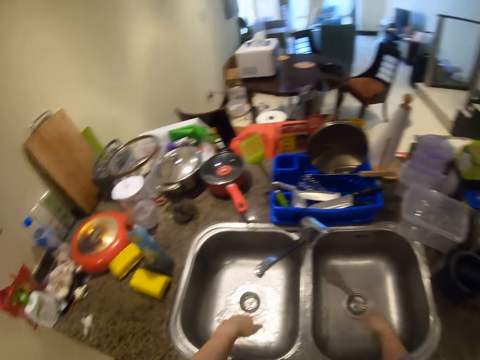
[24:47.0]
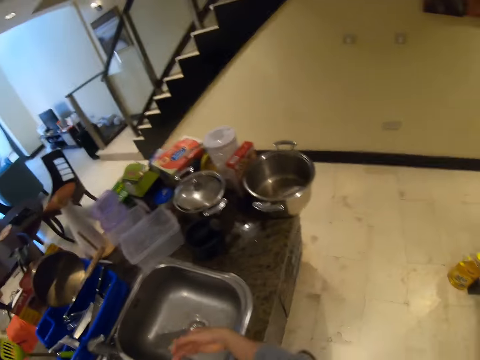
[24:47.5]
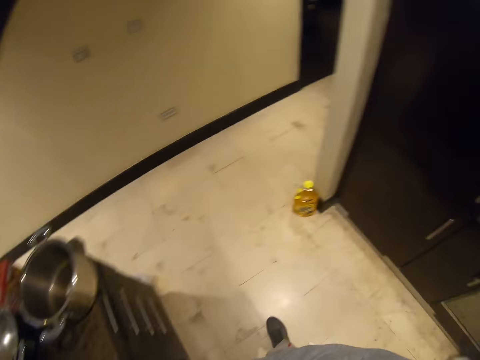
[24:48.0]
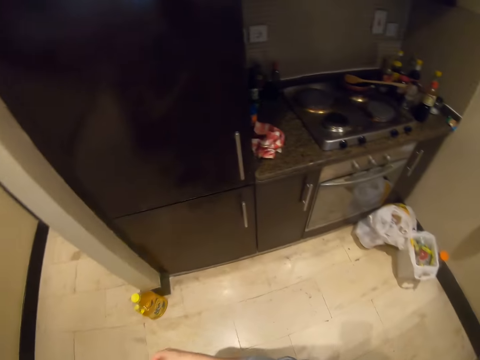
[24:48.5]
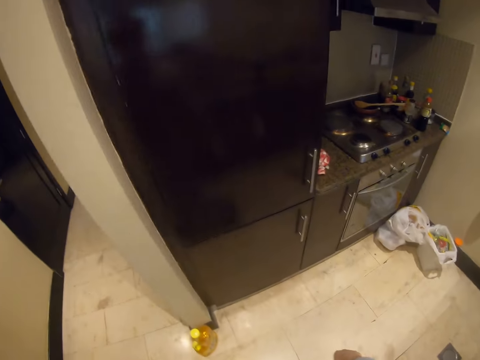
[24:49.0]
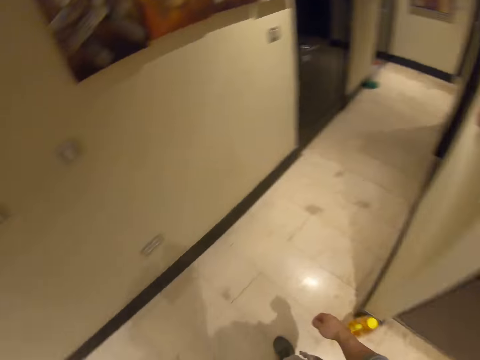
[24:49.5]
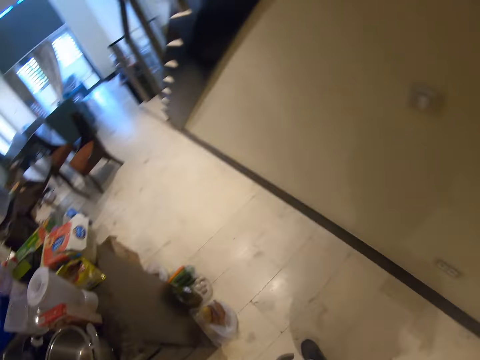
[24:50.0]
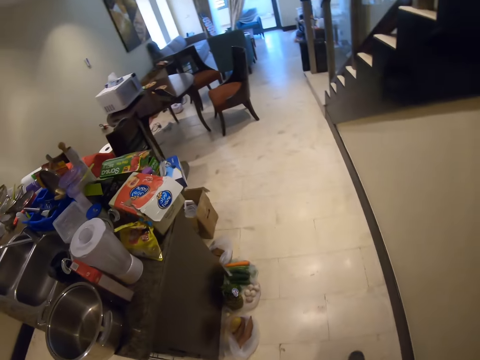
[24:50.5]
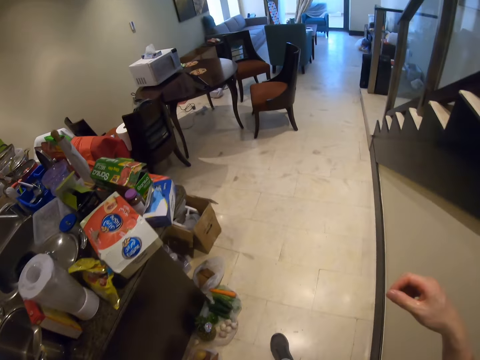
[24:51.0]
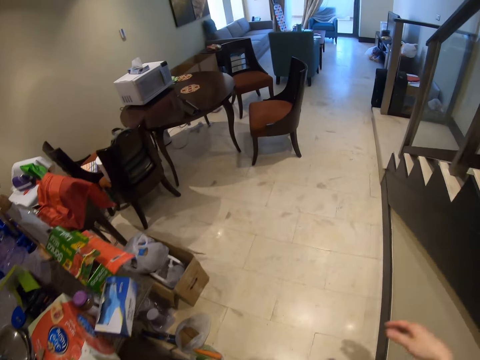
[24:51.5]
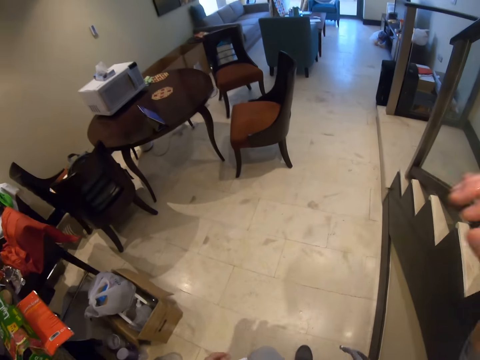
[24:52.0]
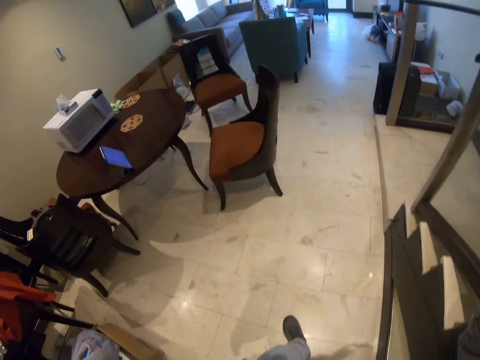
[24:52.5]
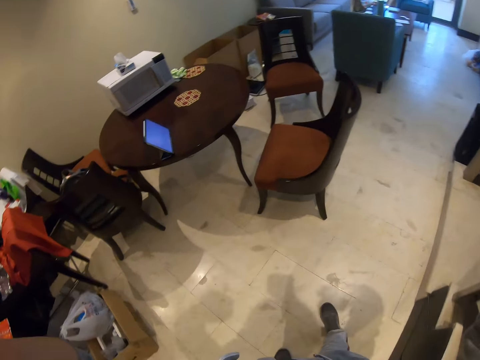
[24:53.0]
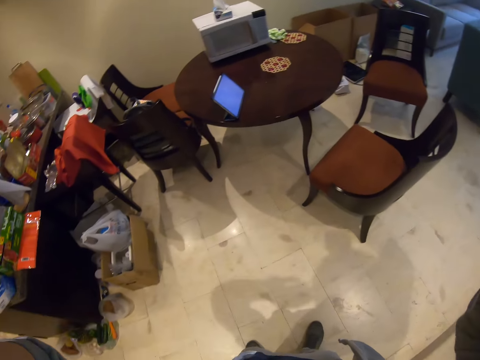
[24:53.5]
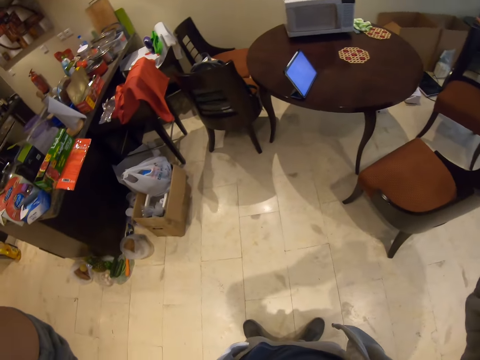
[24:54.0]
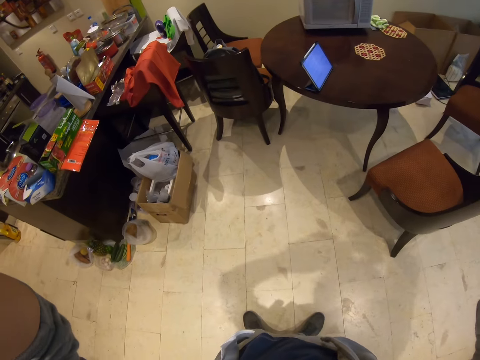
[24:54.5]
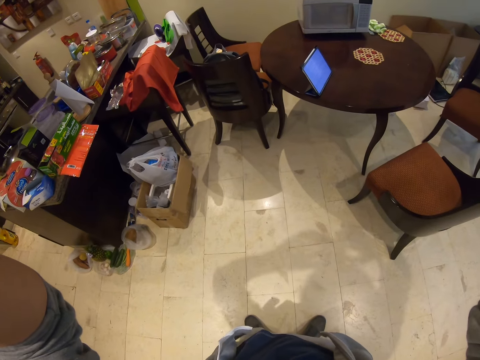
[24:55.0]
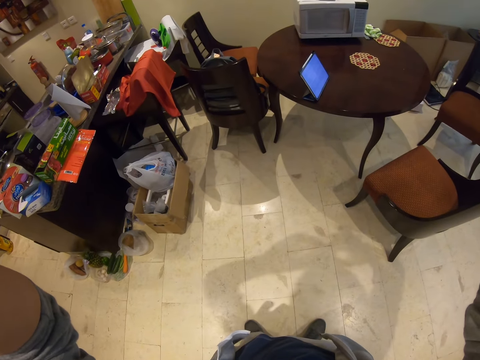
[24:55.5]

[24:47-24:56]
The camera wearer shakes the hand and walks around the room. They shake the hand and walk around the room. They adjust the camera.
